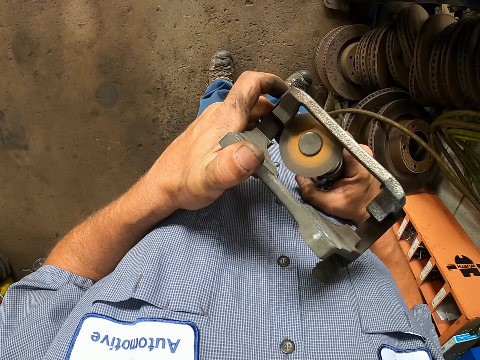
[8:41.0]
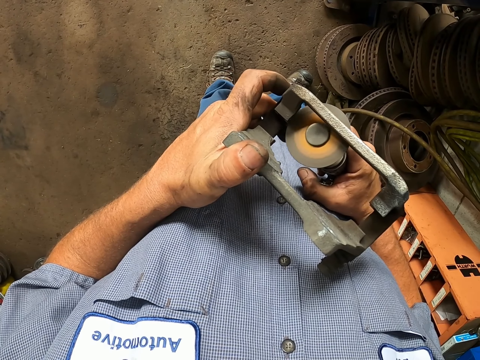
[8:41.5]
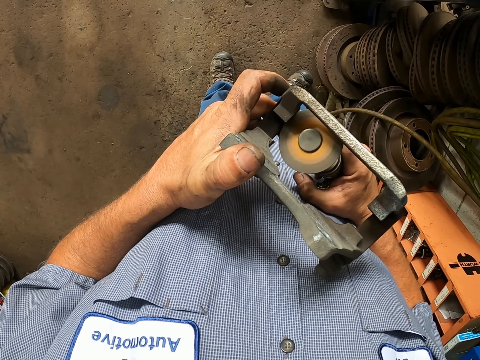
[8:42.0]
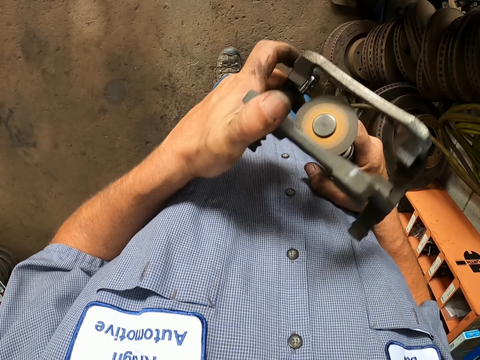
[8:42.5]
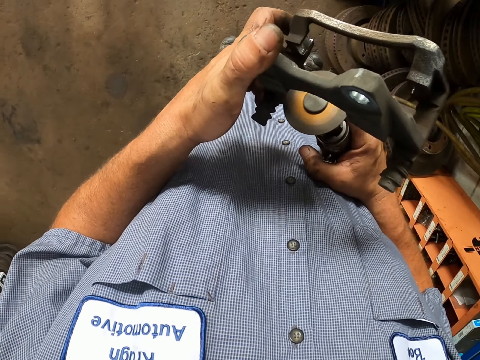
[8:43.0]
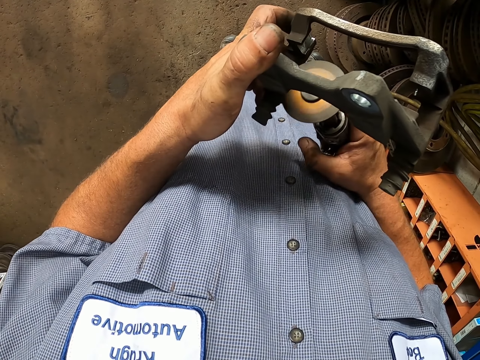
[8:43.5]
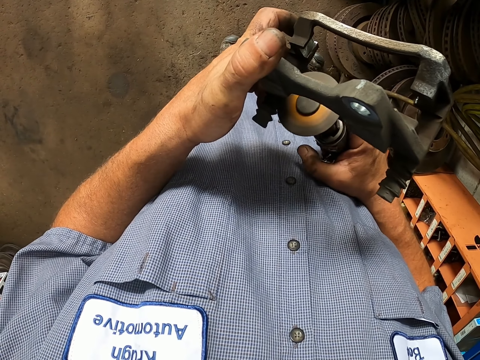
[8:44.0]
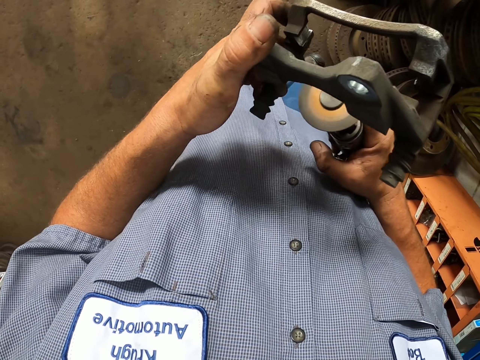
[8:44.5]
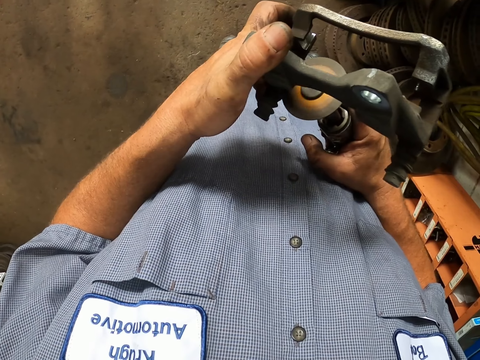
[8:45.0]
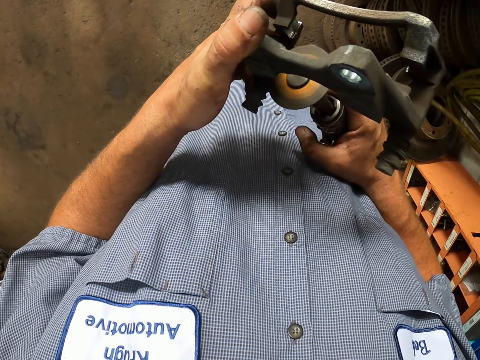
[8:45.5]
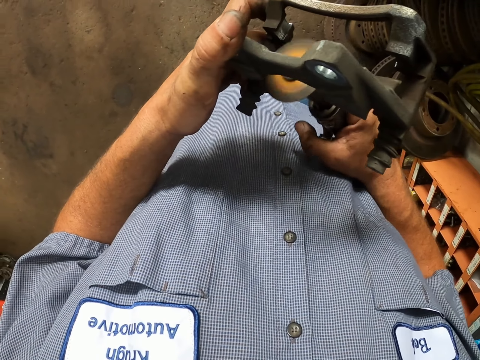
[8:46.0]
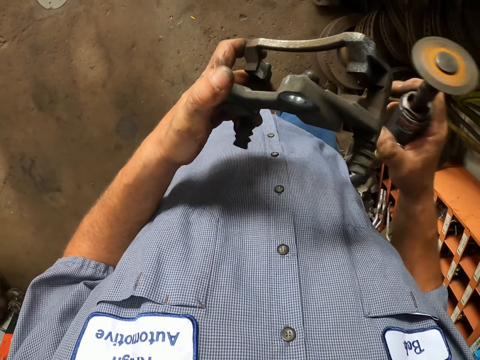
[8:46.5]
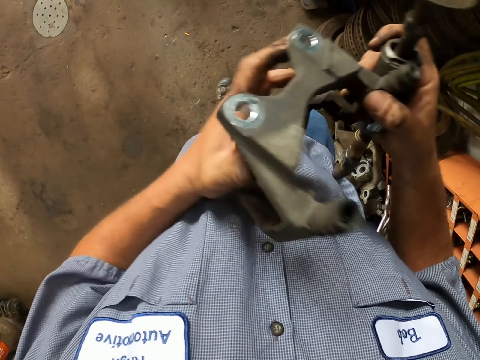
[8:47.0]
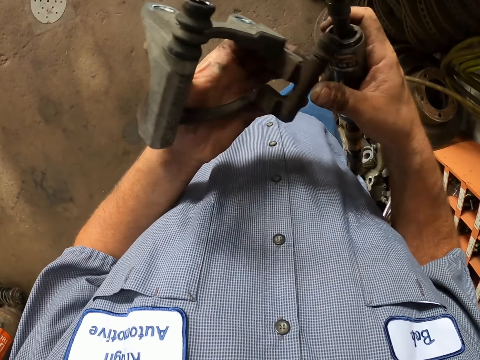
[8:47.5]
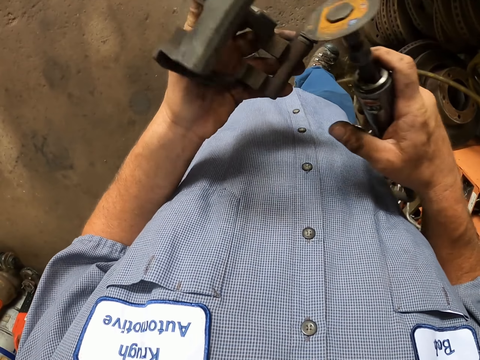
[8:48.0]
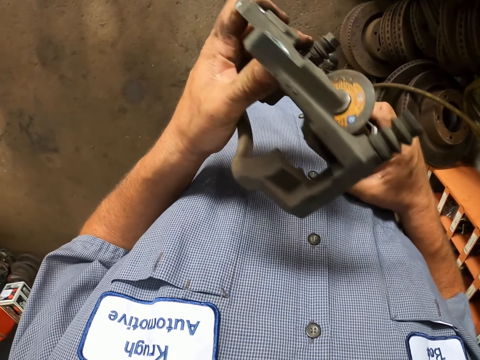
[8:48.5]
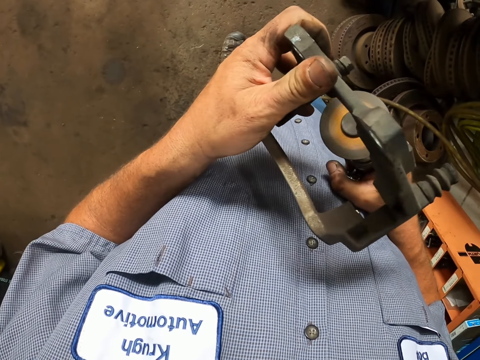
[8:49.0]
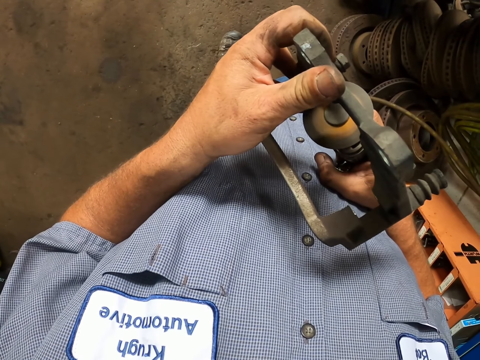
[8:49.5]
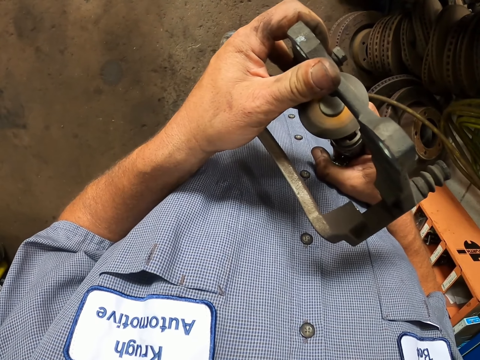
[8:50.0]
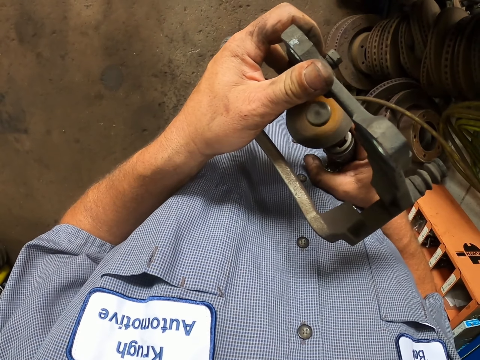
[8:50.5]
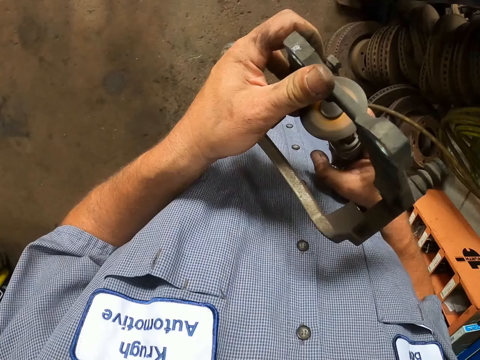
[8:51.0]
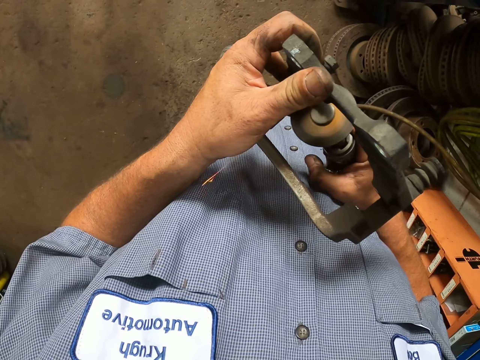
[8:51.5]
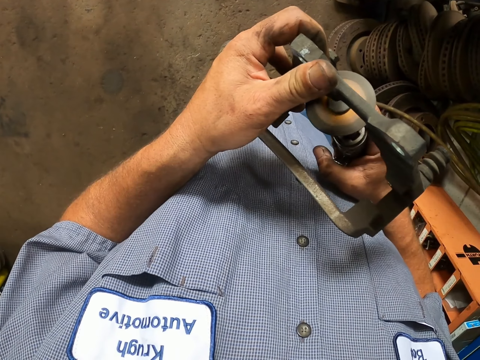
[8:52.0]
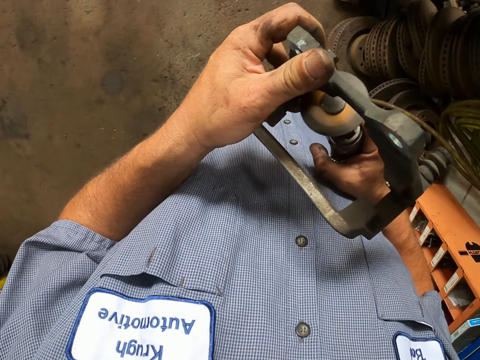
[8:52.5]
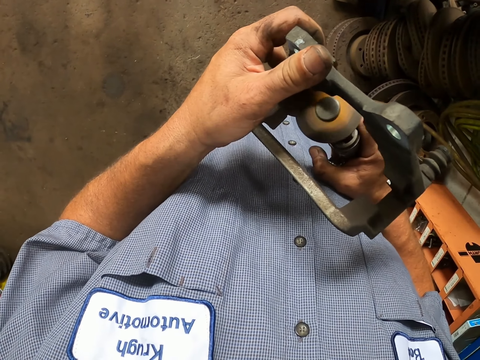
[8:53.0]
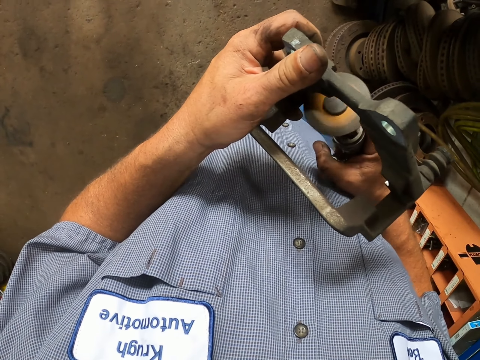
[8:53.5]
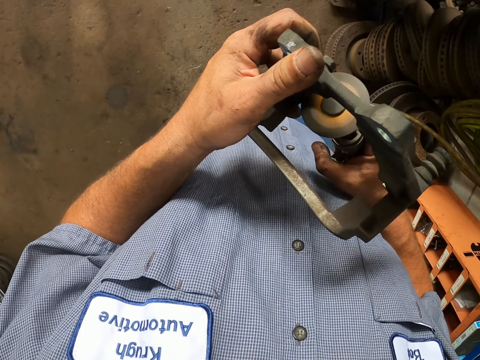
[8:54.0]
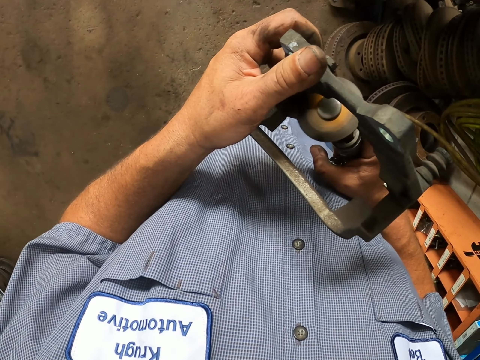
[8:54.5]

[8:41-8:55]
The camera wearer switches off the hand grinder. They switch on the hand grinder. They sharpen the inner side of the brake caliper.

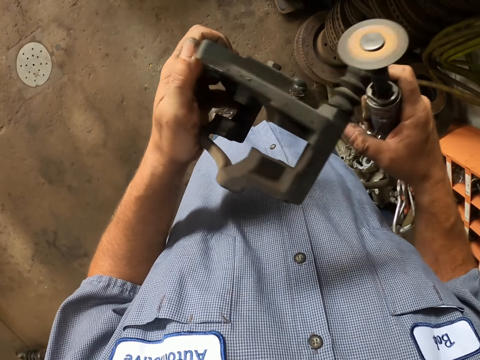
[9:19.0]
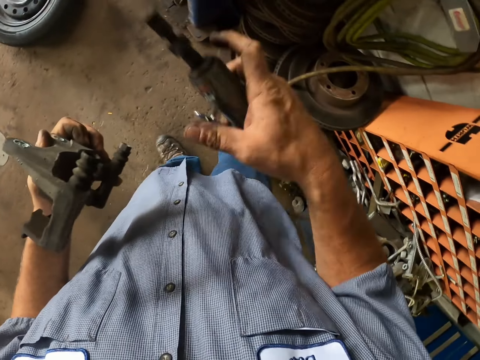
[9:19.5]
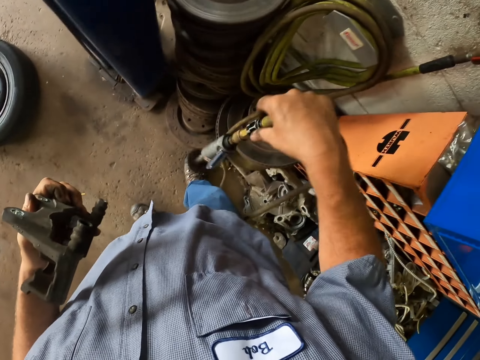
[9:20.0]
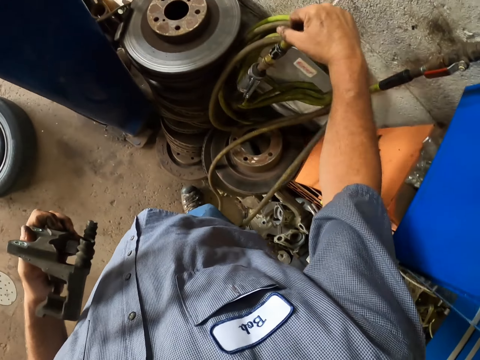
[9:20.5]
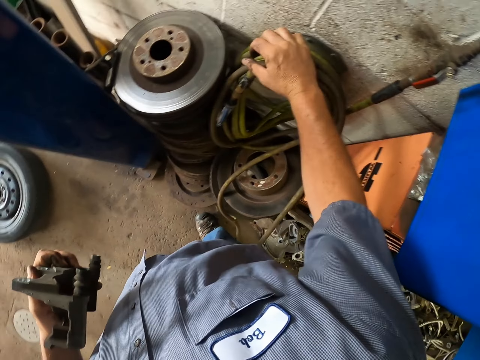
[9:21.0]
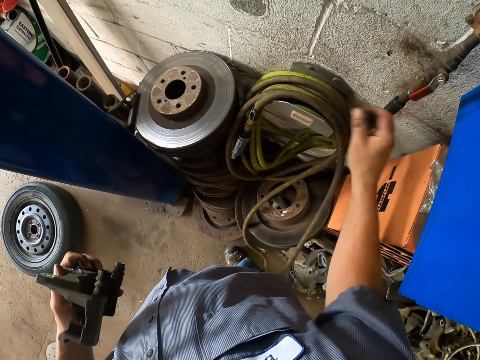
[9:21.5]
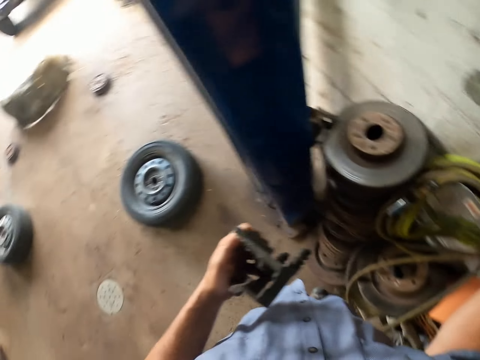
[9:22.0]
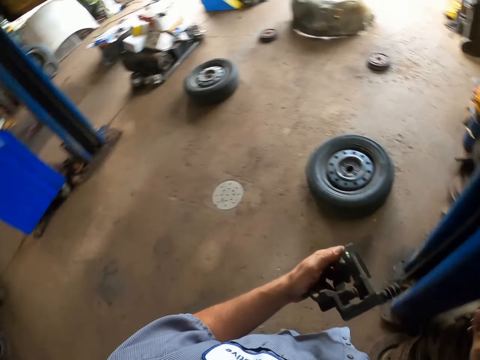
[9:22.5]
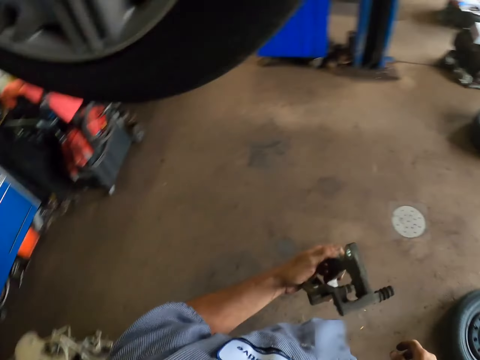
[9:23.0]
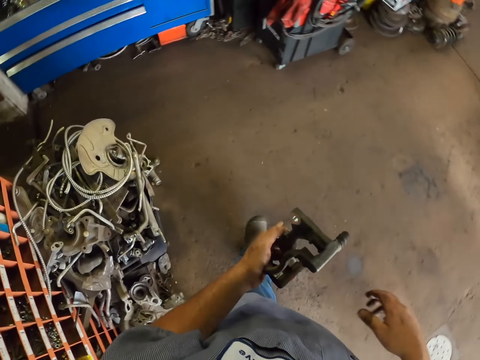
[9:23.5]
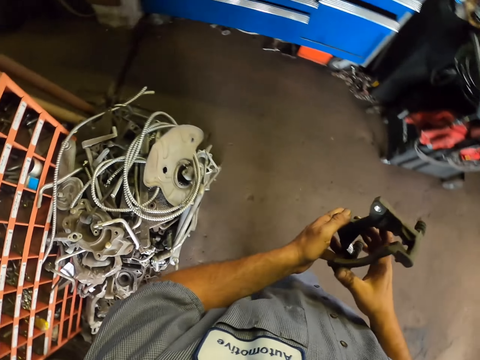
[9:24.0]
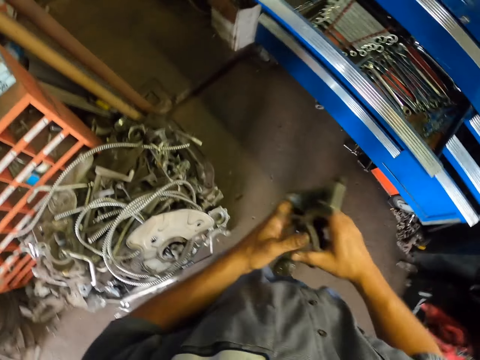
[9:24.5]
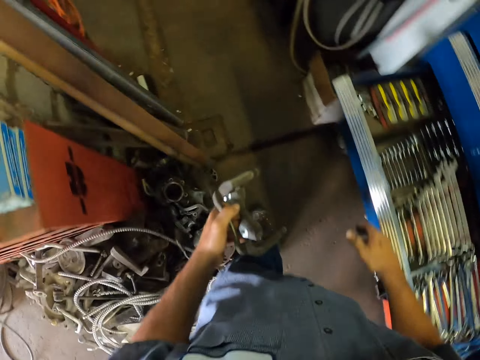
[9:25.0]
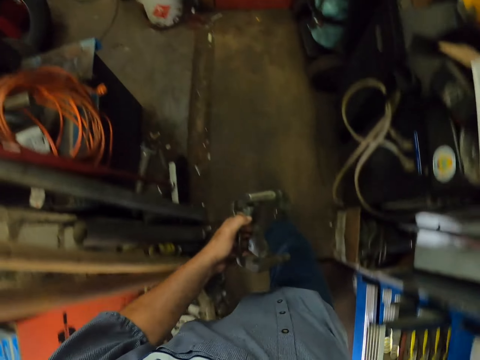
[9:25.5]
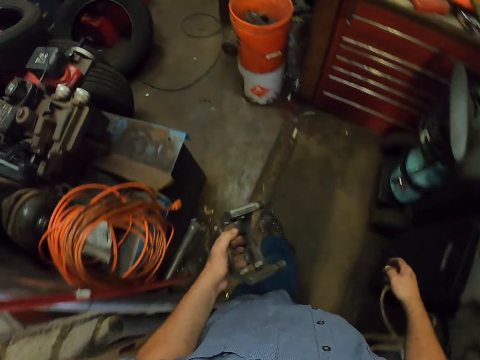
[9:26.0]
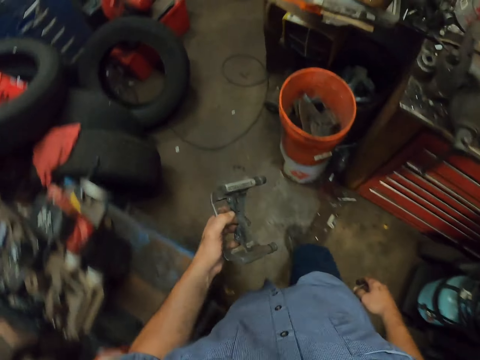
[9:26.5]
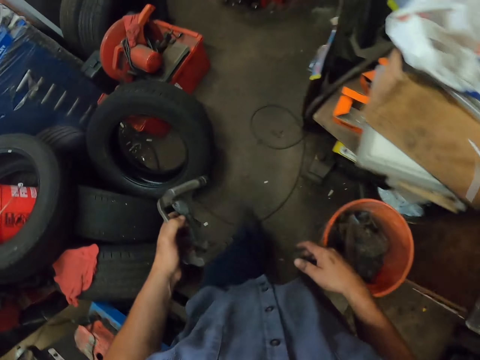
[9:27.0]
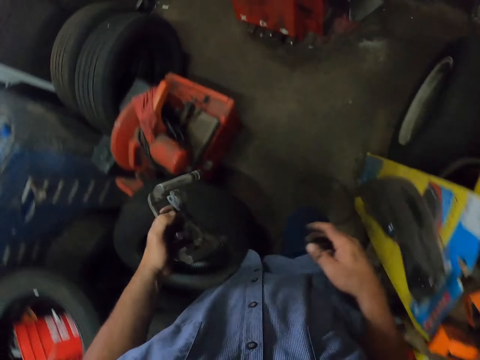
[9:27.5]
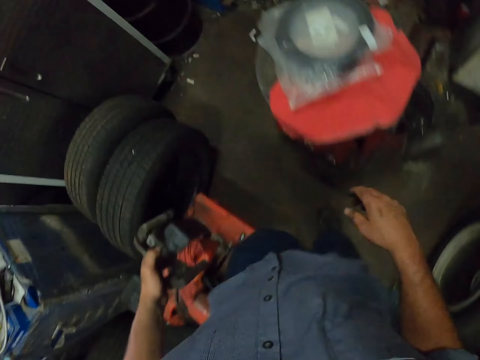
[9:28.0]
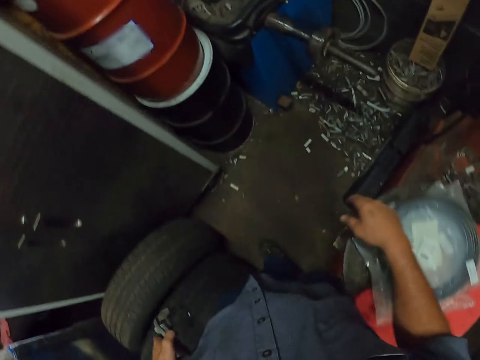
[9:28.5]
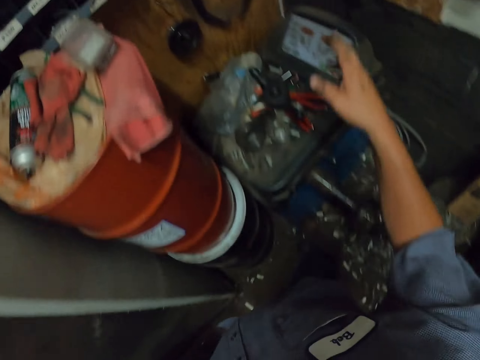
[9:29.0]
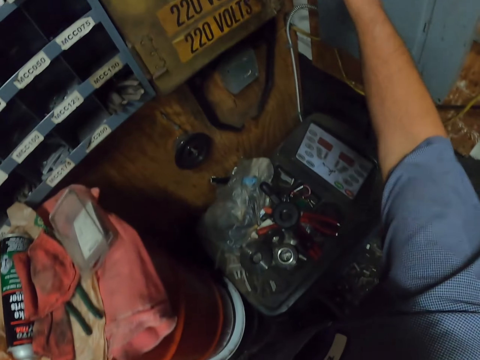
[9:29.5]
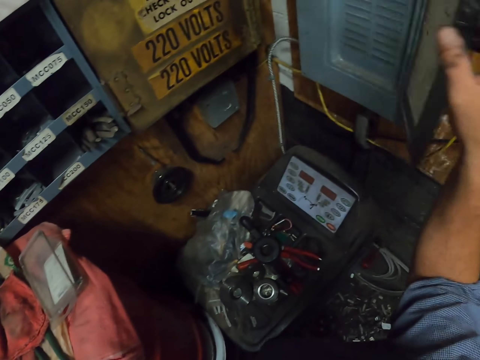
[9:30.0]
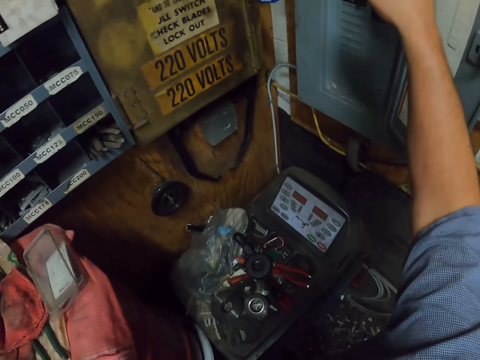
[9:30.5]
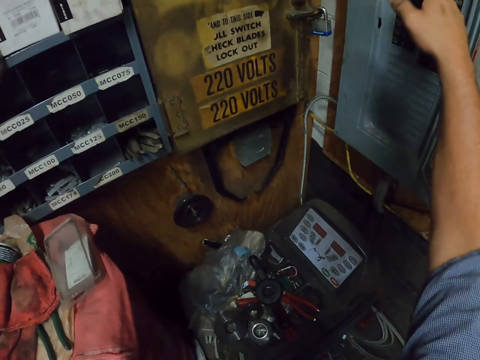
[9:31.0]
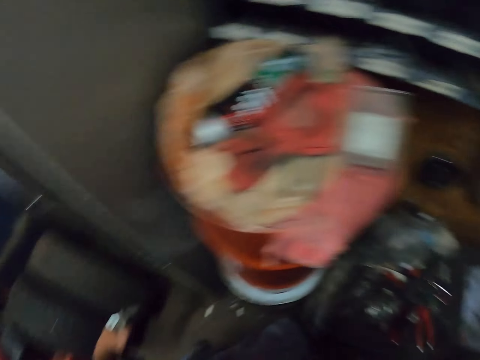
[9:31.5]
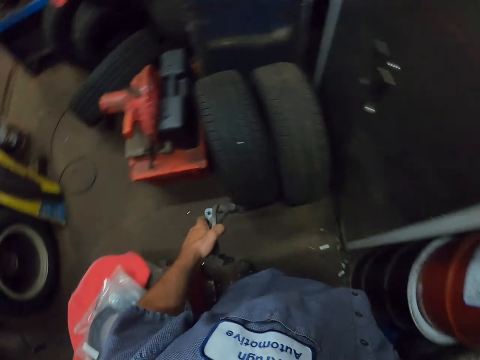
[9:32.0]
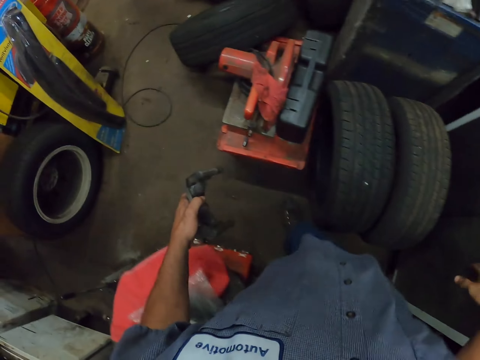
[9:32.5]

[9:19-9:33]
The camera wearer puts the compressor grinder back on the wall. They walk towards the switch. They walk around the garage. They switch on the switch.
